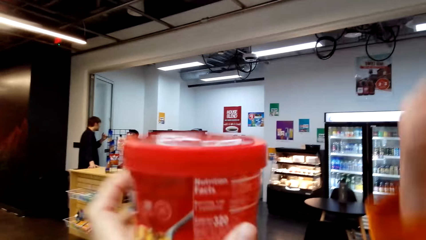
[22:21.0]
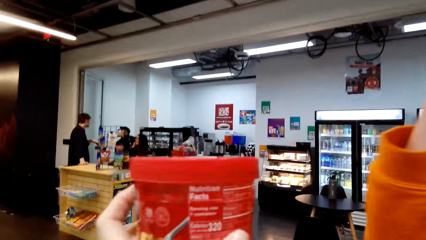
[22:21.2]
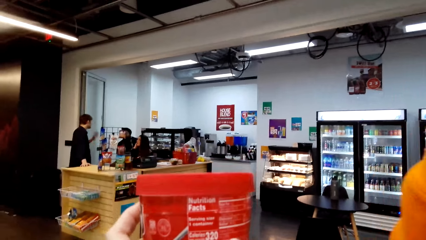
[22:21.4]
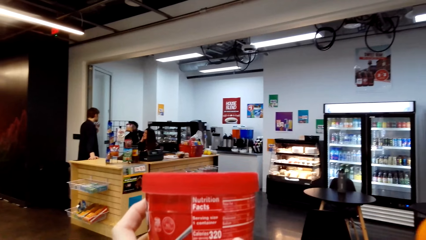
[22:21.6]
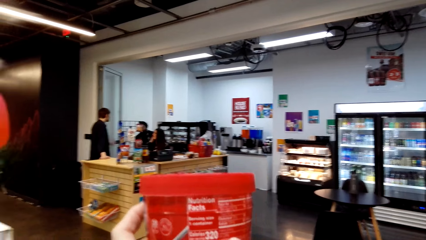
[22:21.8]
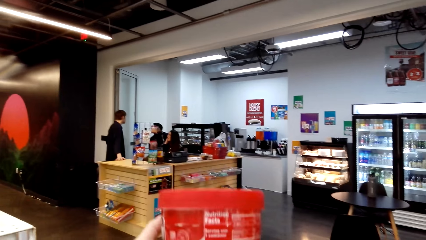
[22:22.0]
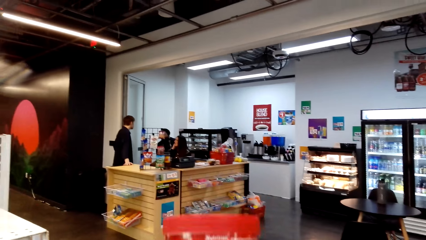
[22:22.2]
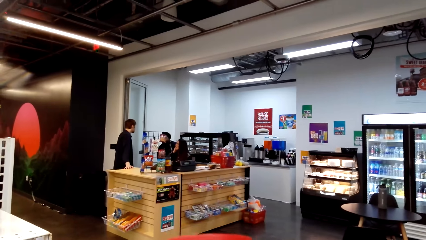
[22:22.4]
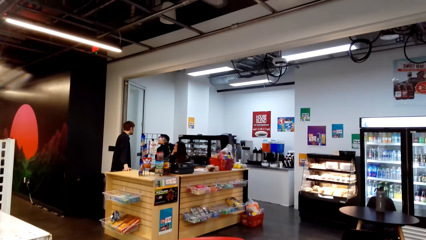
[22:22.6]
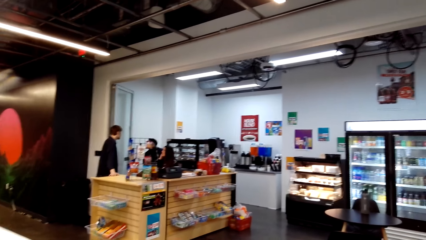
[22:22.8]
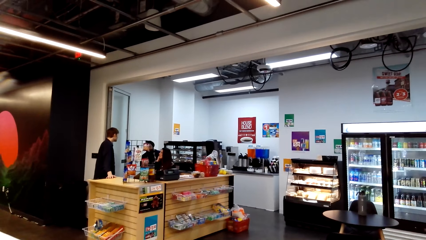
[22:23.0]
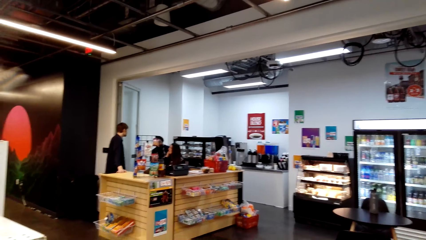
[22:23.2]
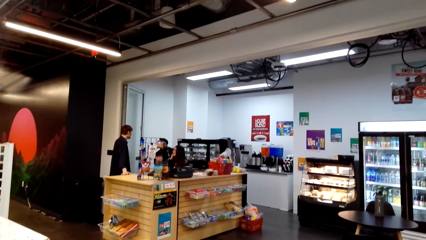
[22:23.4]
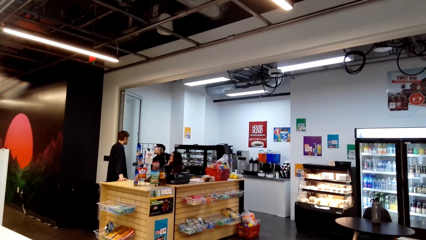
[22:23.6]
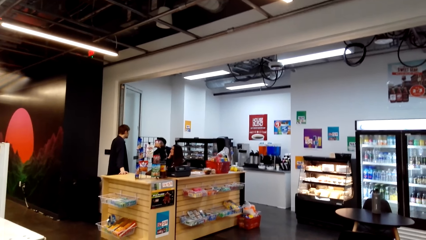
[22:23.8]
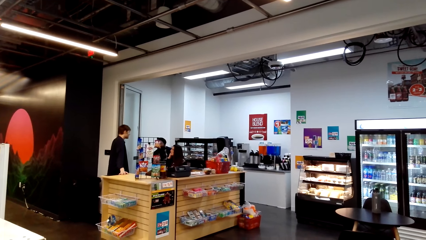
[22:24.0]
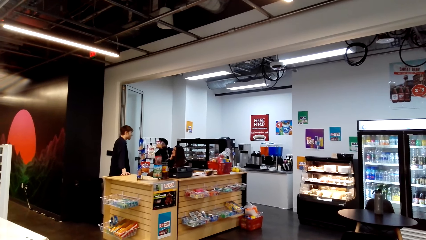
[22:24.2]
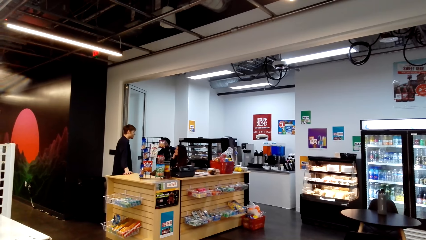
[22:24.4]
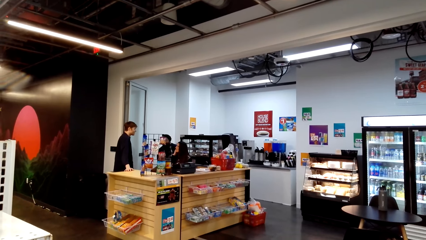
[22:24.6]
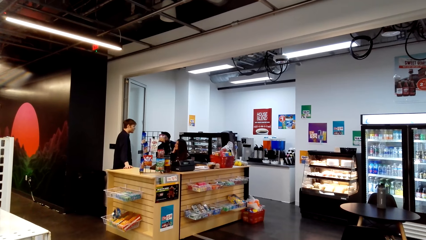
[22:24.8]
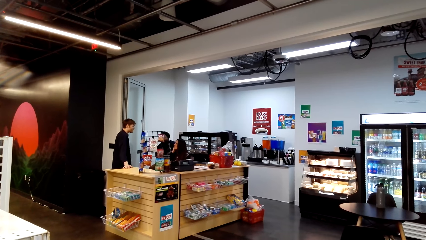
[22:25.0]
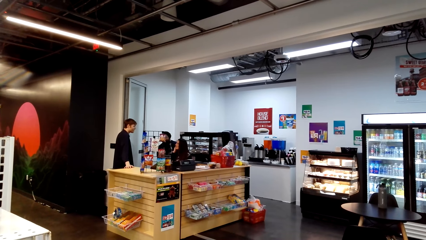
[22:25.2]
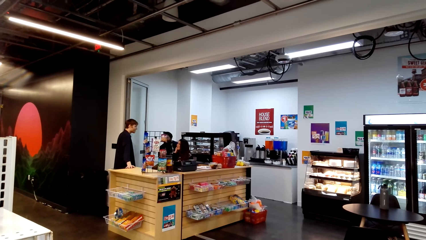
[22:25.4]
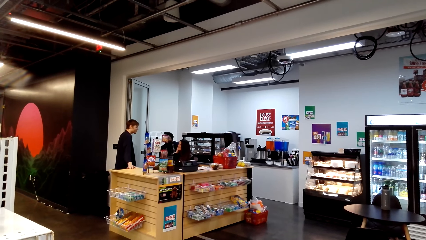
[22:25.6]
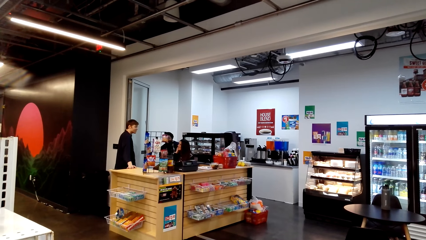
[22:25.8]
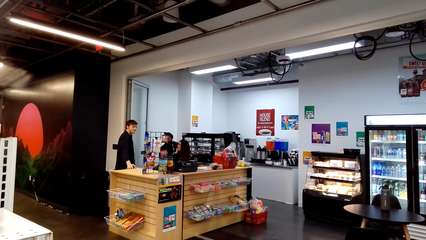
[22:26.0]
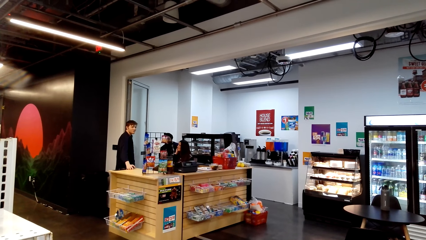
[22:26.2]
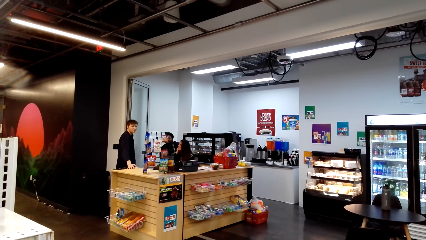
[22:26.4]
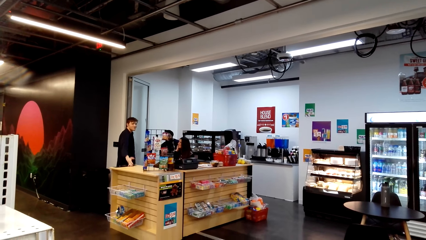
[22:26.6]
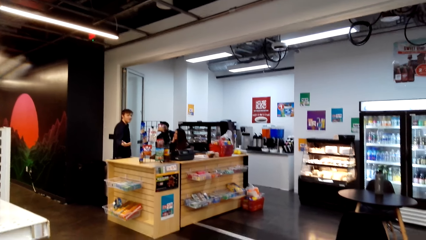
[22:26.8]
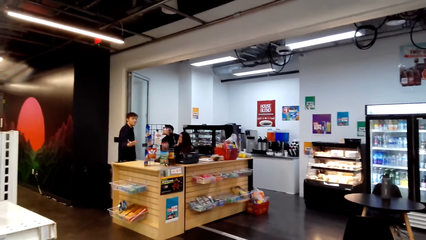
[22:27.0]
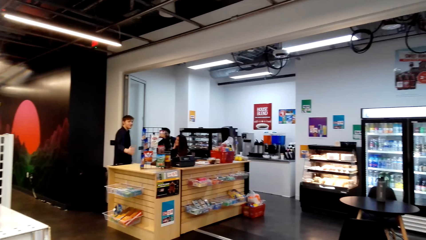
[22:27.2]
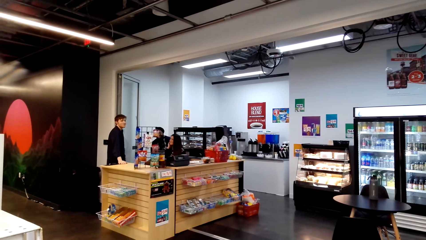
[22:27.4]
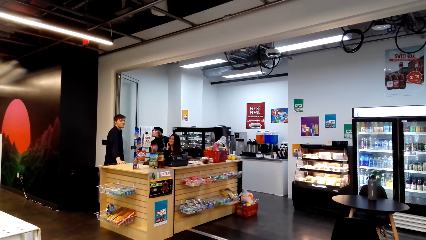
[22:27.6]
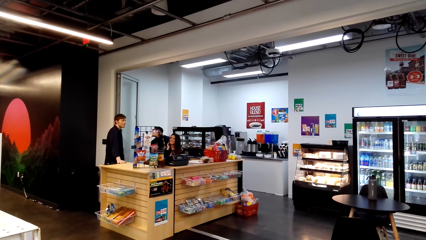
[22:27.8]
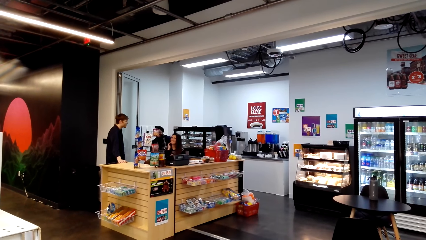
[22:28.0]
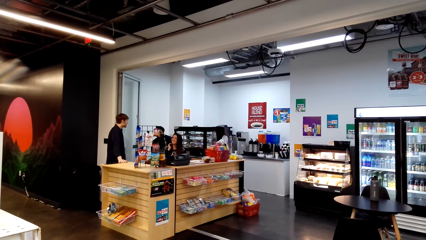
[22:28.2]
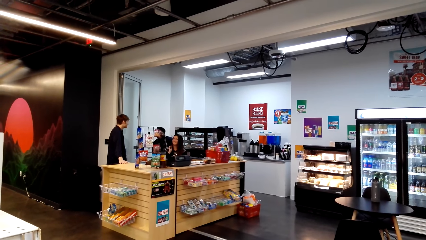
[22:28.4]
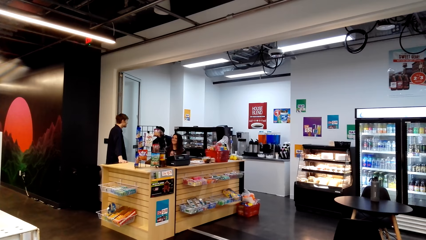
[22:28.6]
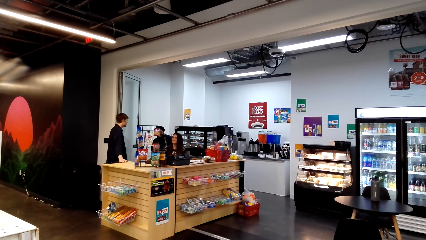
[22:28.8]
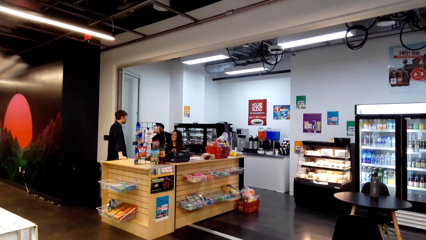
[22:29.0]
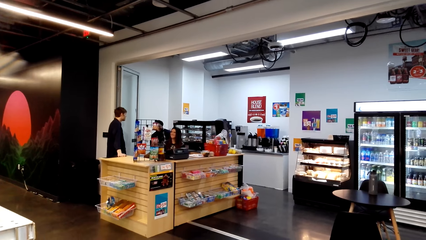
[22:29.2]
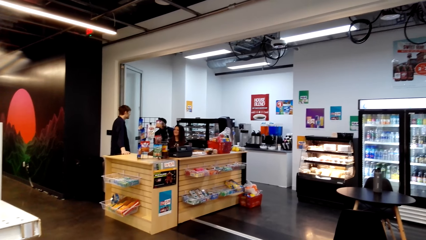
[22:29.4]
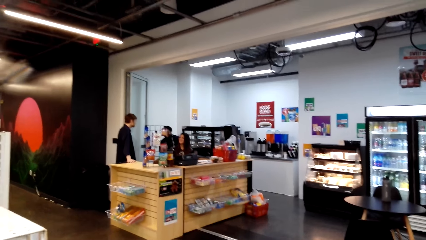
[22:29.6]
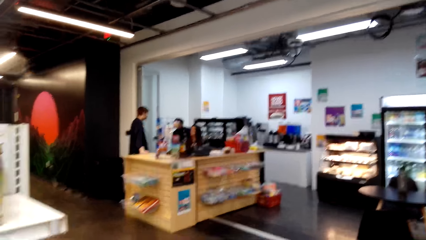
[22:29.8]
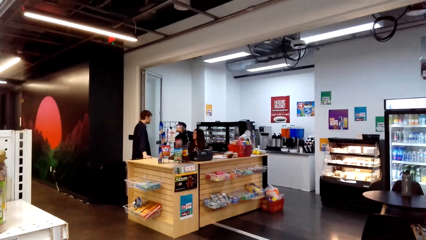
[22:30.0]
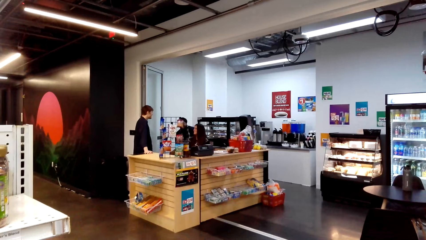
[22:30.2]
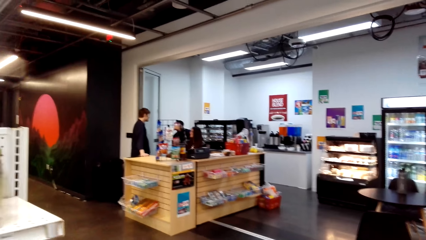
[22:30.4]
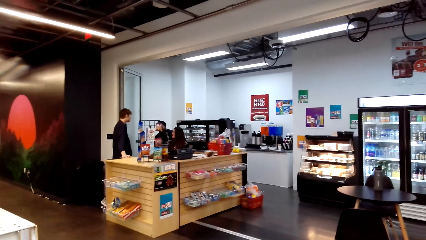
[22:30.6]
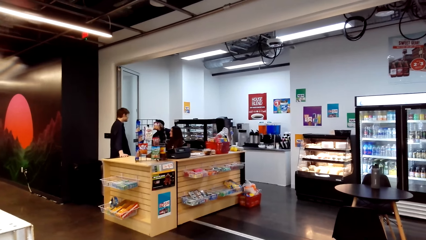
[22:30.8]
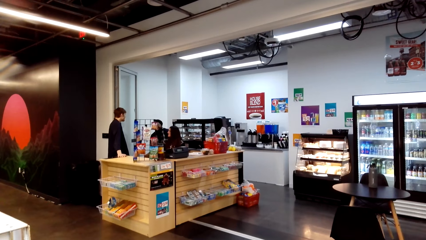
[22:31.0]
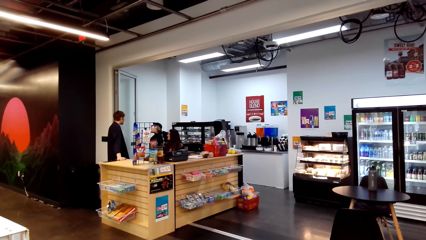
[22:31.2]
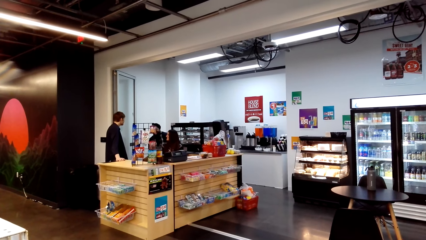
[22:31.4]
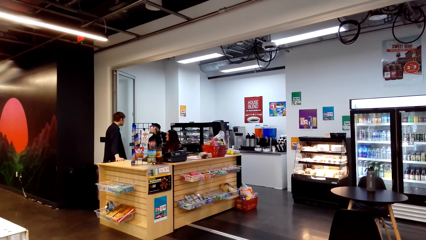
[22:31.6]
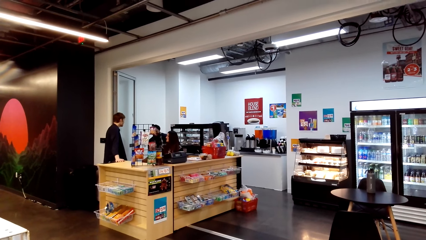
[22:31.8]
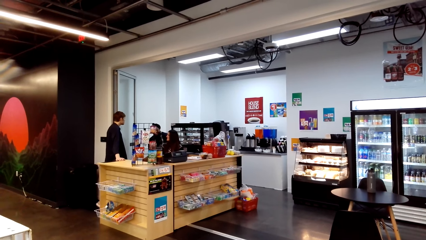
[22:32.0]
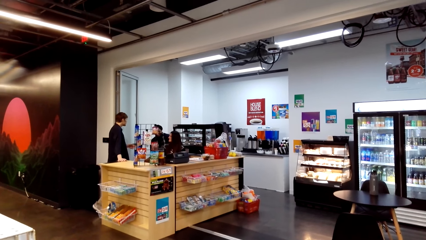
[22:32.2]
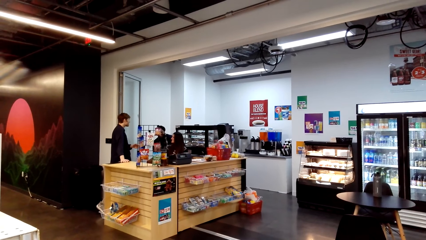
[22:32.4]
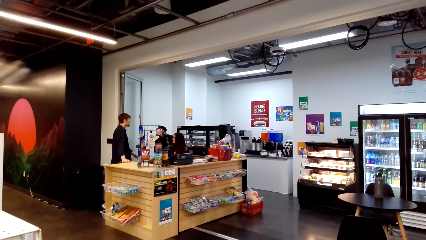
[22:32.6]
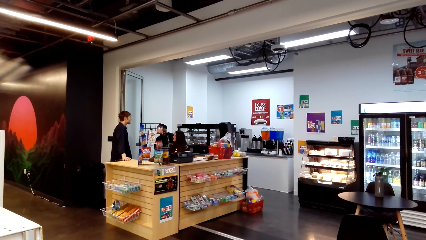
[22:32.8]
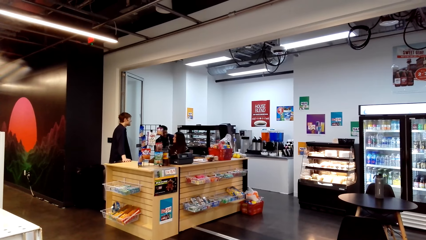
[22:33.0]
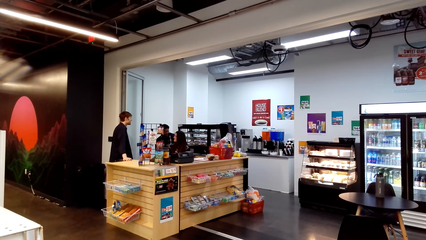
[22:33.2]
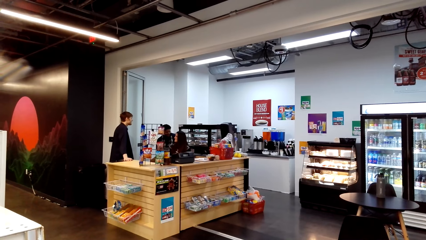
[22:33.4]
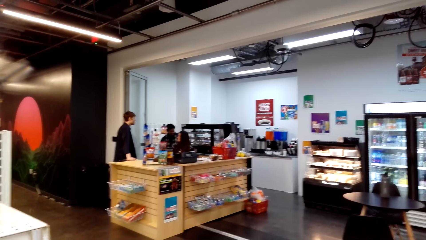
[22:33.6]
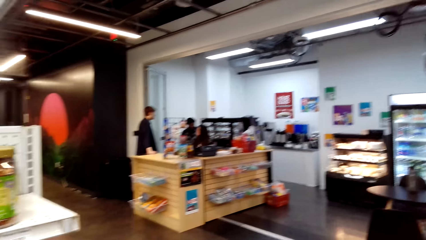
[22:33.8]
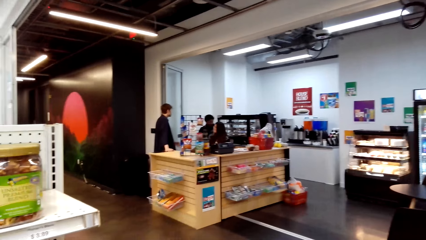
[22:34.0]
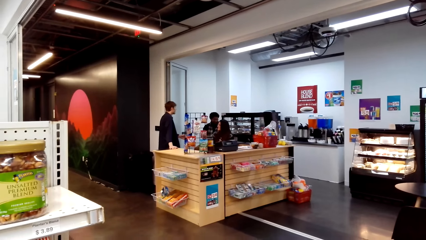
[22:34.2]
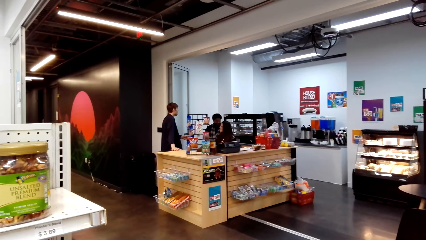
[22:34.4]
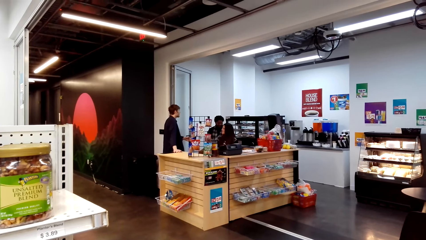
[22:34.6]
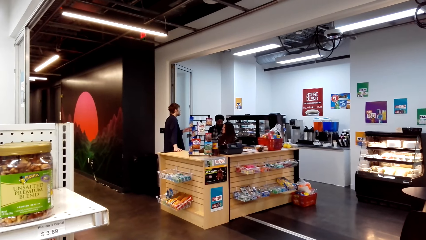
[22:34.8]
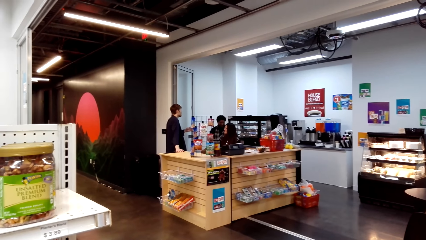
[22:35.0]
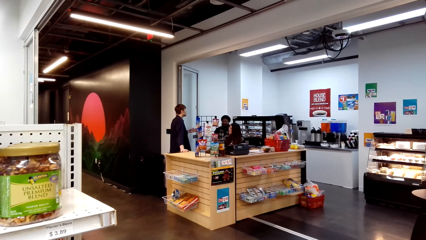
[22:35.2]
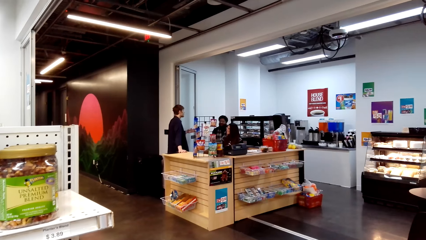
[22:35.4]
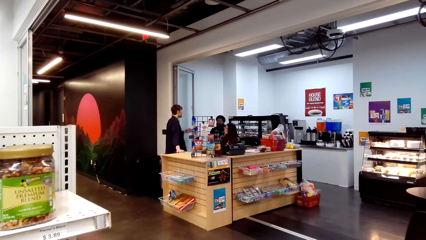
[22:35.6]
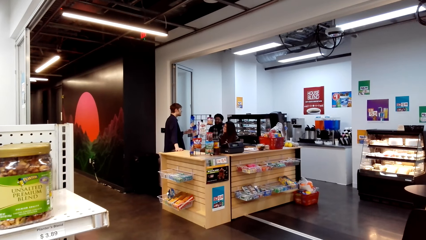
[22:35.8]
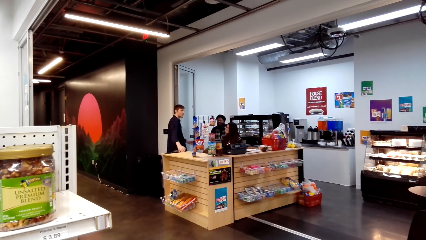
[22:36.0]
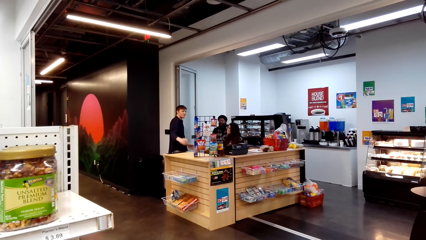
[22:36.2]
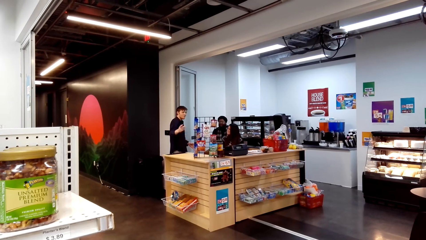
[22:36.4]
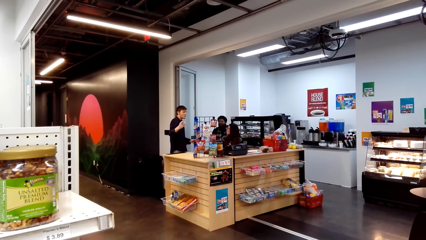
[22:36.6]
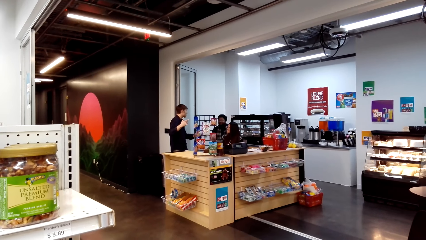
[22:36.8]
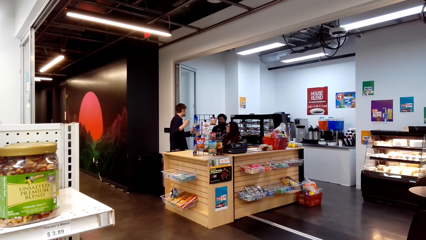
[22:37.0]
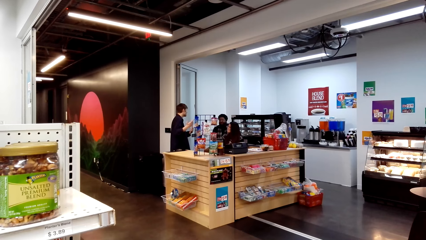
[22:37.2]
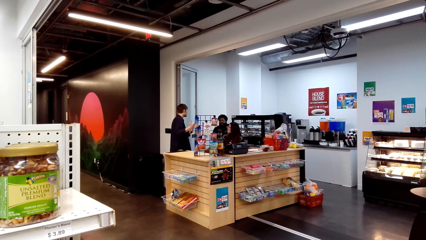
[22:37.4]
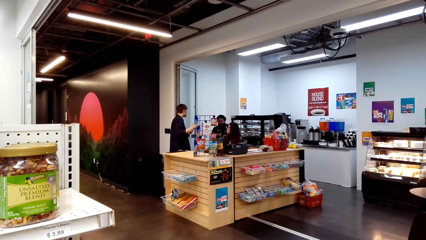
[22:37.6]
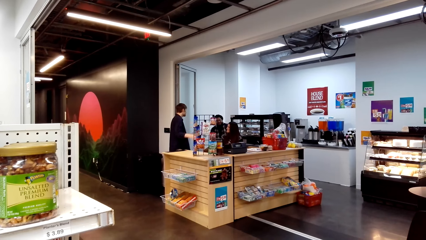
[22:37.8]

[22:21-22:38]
The camera wearer shows something. She holds something with her hand. She stands on the floor.
